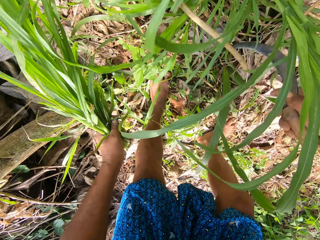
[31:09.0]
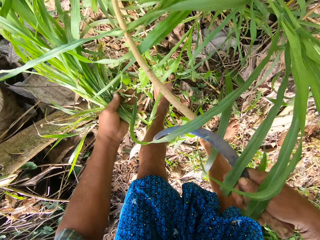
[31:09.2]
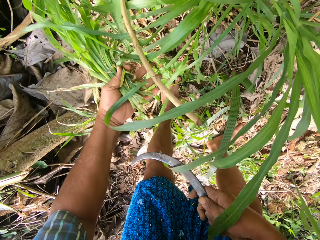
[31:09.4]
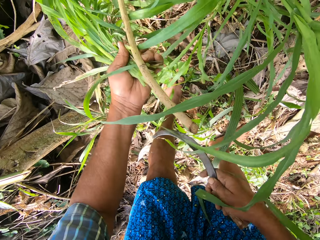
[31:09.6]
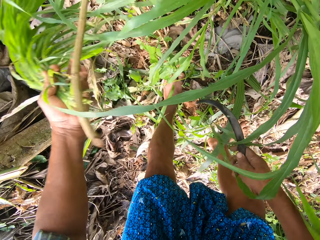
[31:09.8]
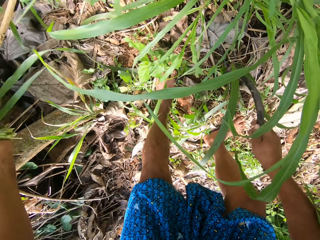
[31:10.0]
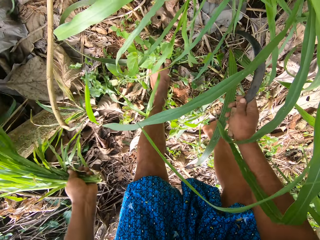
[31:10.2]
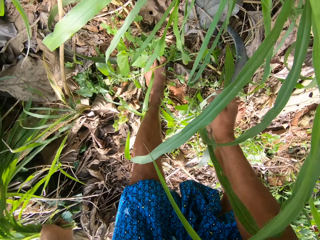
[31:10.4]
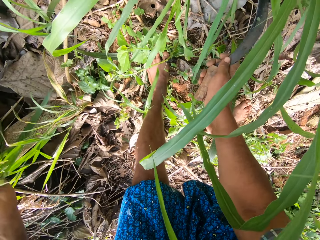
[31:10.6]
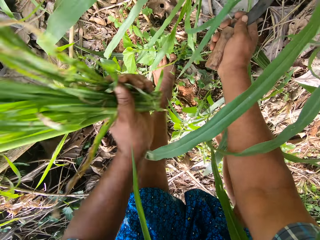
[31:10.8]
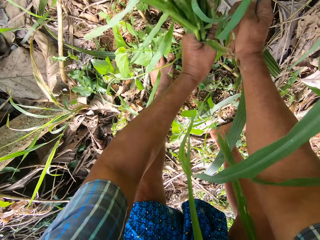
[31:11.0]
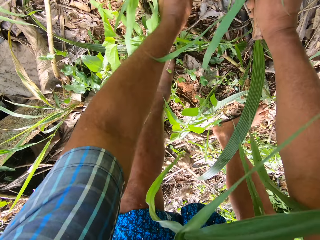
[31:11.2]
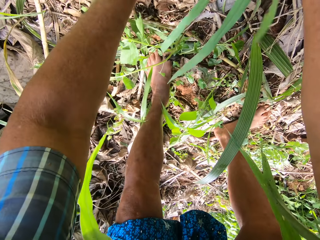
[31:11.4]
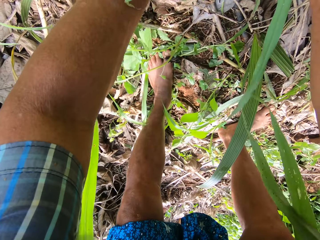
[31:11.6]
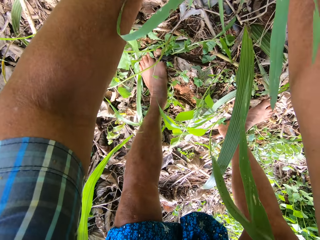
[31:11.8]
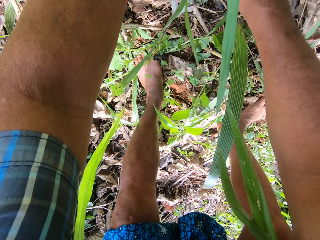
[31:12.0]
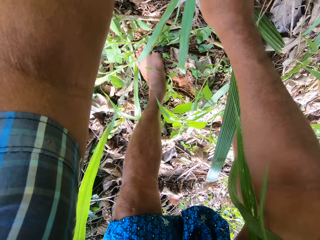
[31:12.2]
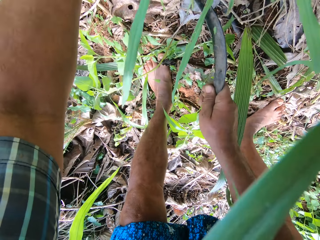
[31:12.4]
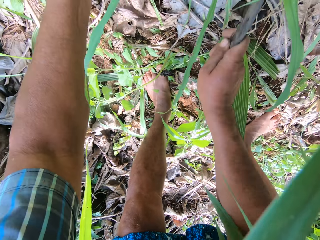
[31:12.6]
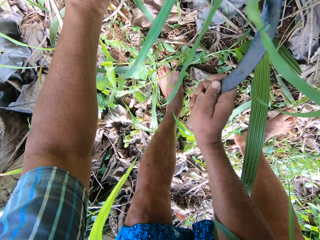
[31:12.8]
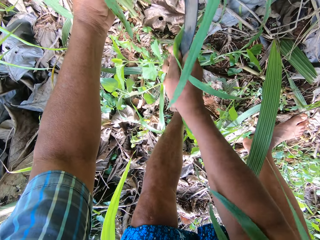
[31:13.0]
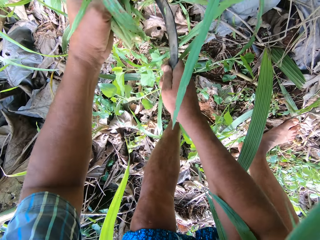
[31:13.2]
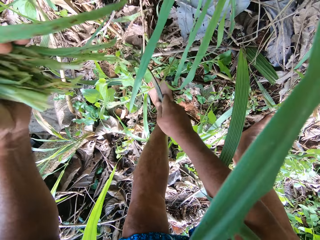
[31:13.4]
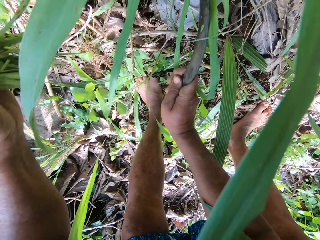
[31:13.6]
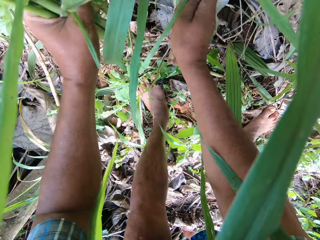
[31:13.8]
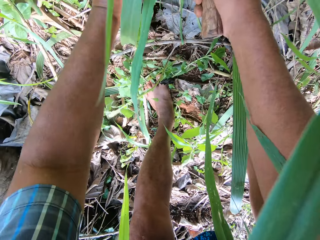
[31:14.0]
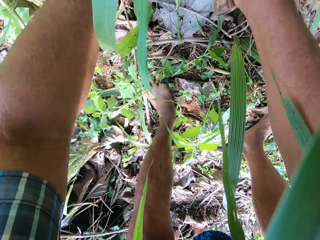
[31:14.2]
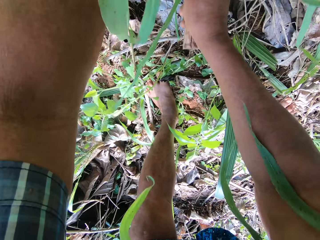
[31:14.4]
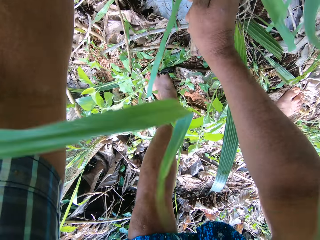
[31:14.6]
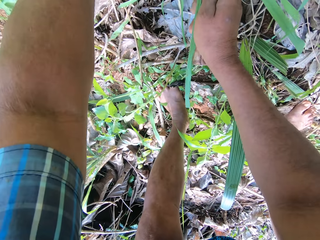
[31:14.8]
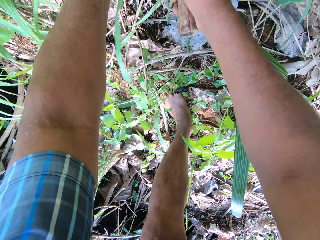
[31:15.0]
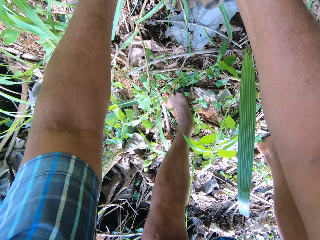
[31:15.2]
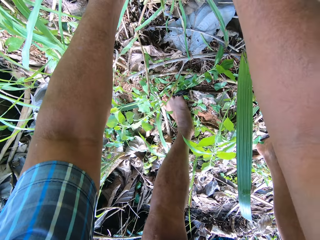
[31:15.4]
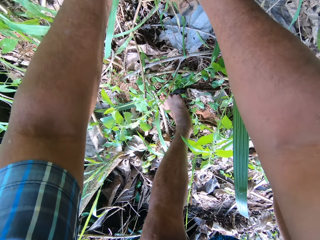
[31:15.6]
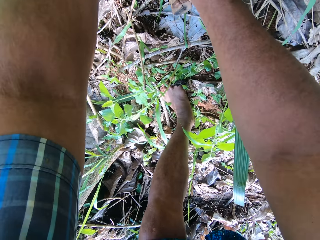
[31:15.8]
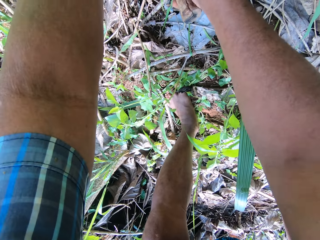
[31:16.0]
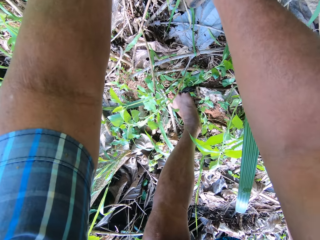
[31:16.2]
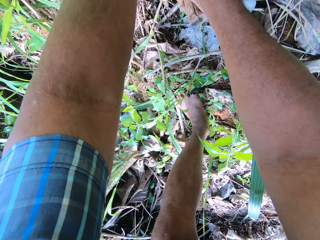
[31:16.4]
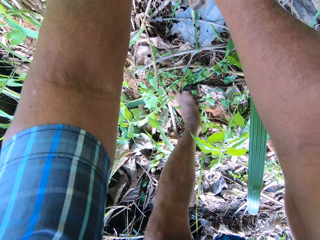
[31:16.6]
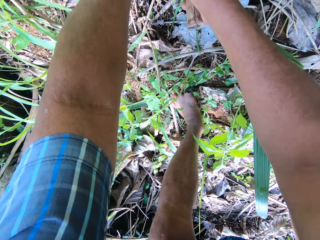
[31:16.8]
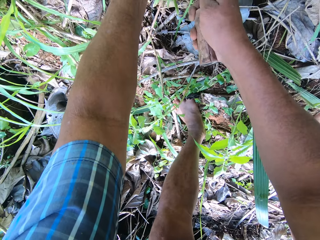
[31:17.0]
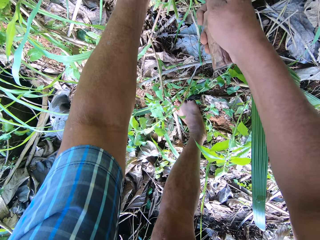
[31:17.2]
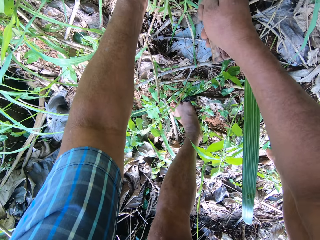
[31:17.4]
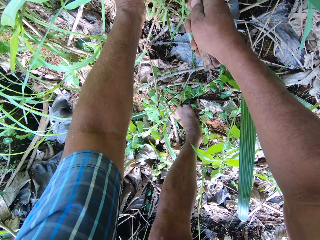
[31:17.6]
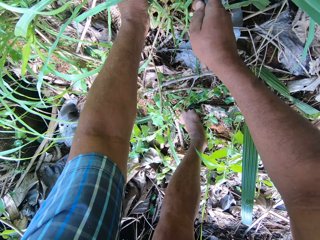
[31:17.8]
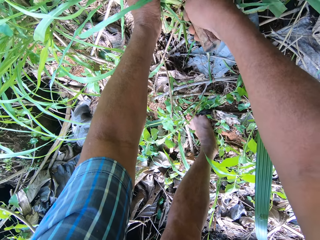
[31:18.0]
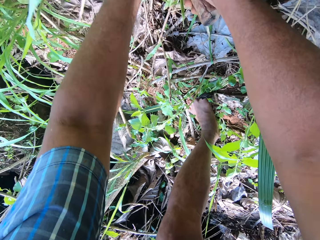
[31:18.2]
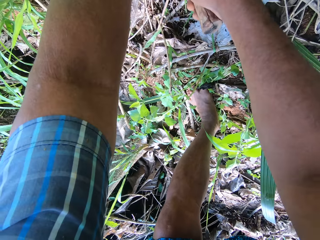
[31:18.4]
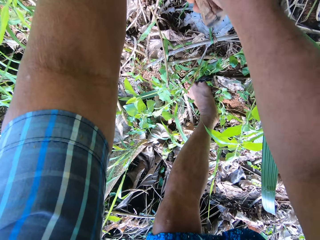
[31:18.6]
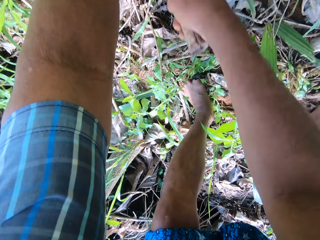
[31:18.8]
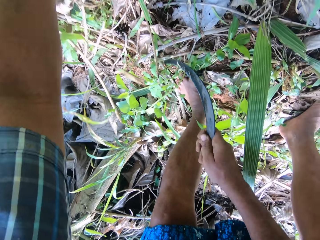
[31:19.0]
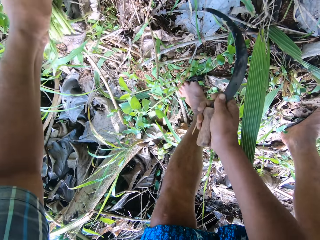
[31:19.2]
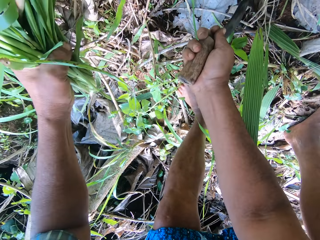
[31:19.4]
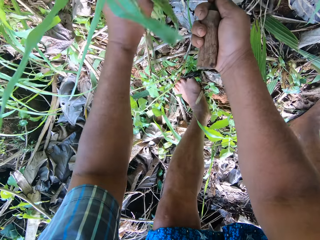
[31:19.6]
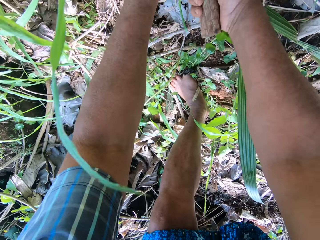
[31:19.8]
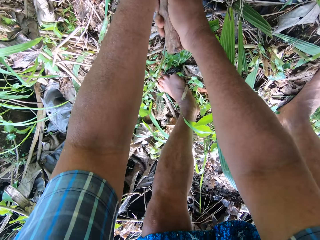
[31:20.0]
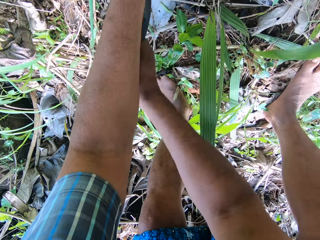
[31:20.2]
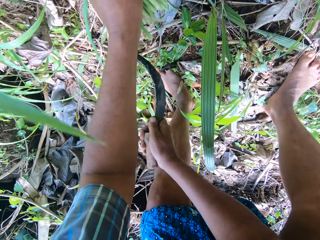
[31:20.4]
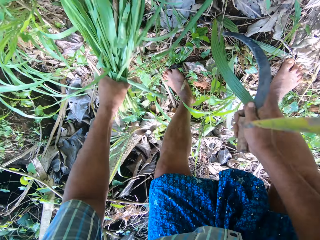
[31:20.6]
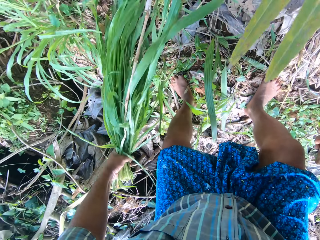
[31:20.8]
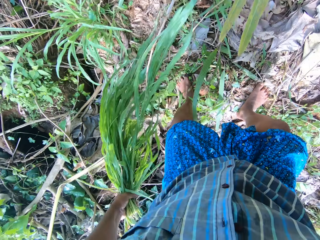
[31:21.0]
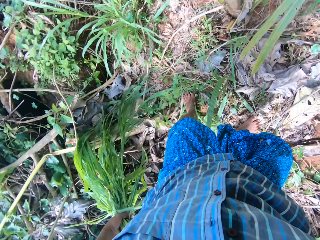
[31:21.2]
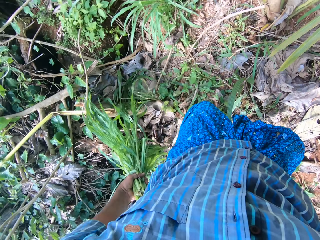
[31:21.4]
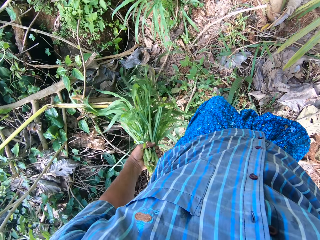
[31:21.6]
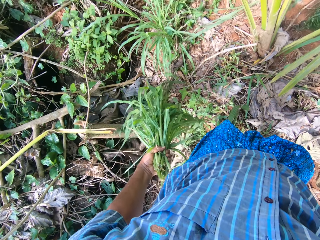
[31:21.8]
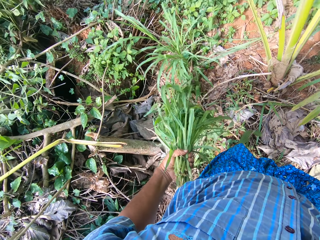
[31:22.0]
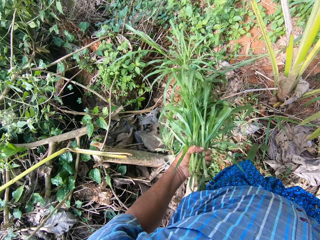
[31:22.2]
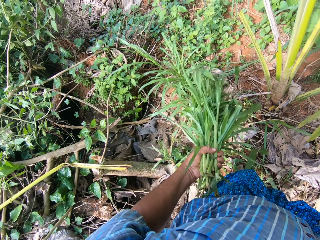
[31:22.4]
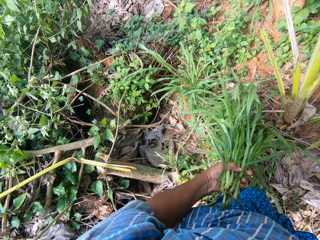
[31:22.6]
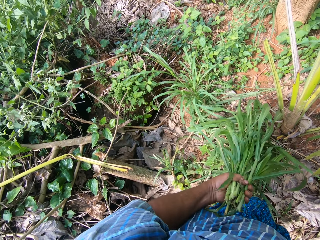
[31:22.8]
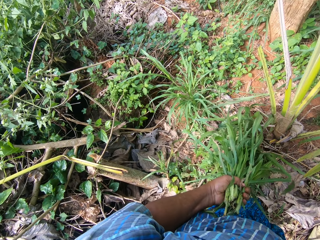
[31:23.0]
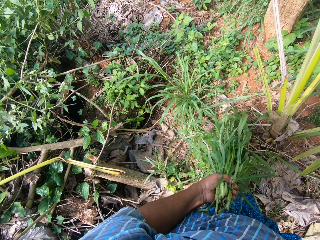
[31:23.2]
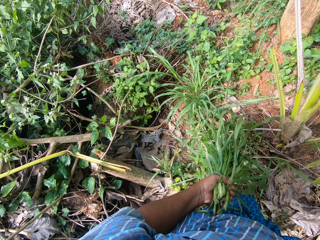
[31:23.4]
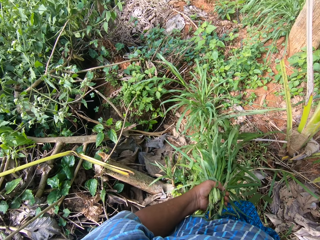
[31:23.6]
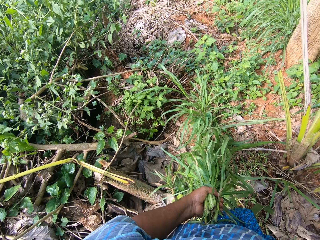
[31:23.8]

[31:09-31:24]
The camera wearer raises up a stick on the ground with the knife. He holds the stick with a hand. He throws away the stick with his left hand. He weeds some grasses with the knife. He holds napiergrass with a hand.

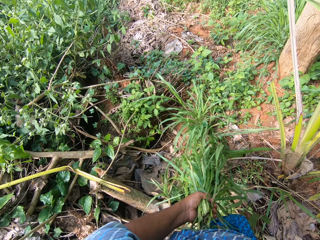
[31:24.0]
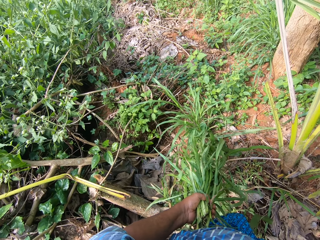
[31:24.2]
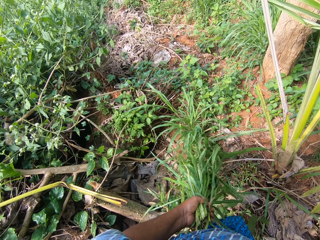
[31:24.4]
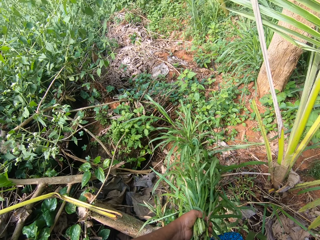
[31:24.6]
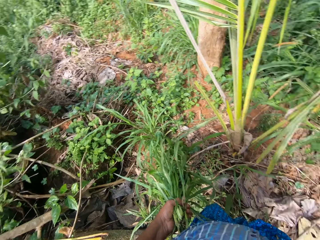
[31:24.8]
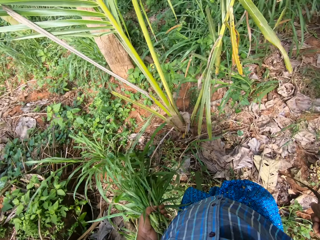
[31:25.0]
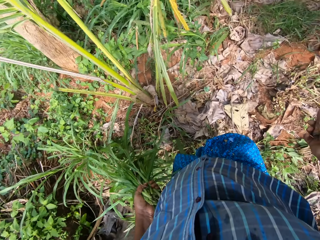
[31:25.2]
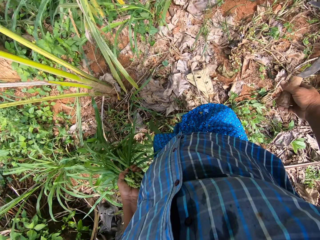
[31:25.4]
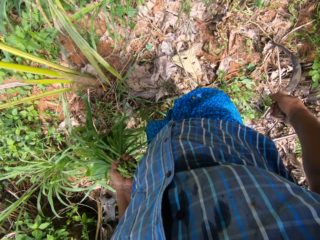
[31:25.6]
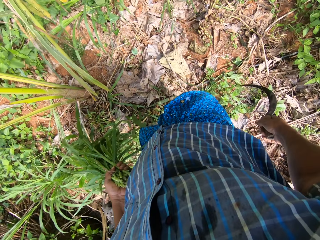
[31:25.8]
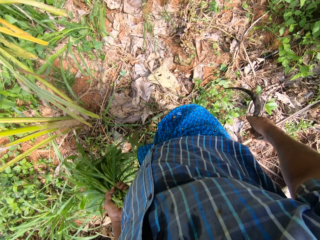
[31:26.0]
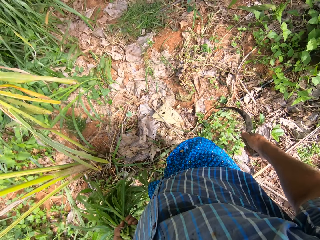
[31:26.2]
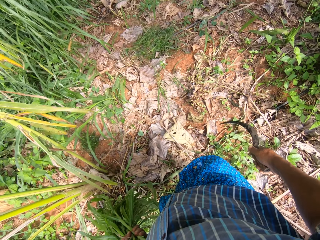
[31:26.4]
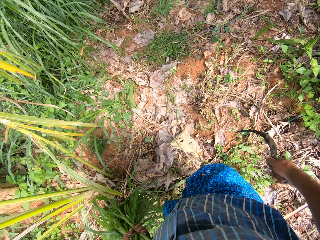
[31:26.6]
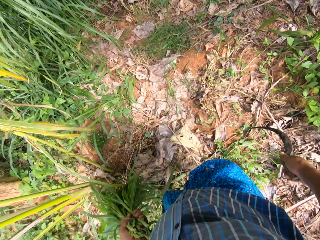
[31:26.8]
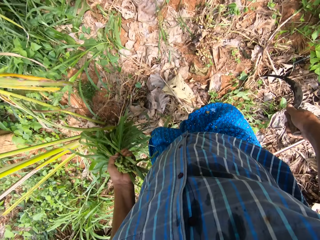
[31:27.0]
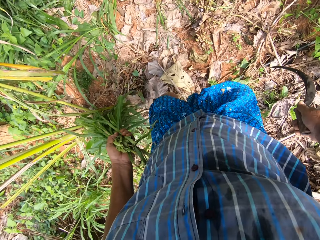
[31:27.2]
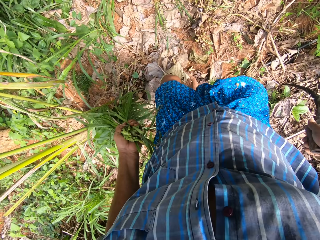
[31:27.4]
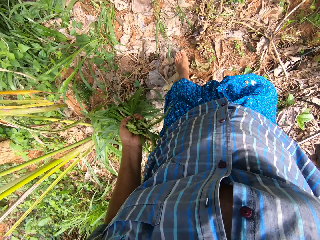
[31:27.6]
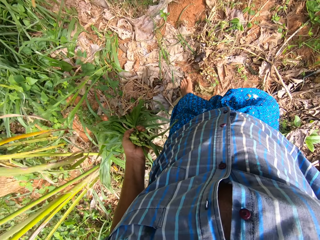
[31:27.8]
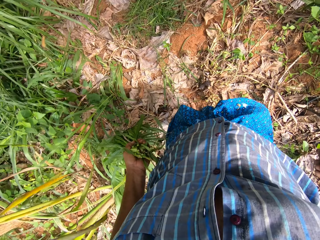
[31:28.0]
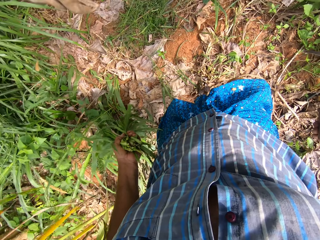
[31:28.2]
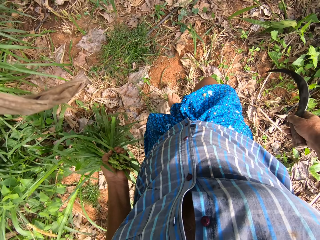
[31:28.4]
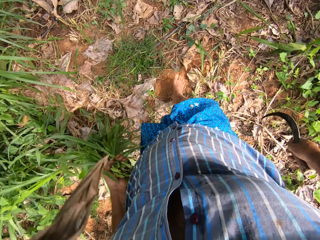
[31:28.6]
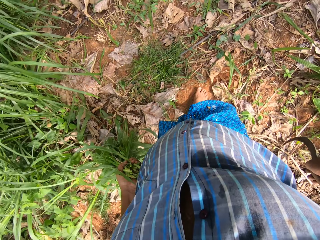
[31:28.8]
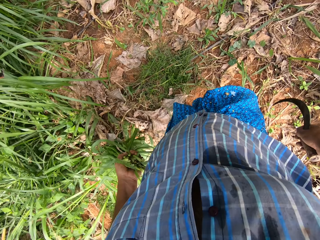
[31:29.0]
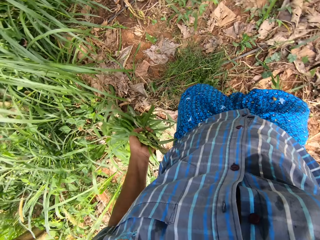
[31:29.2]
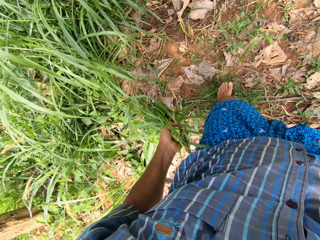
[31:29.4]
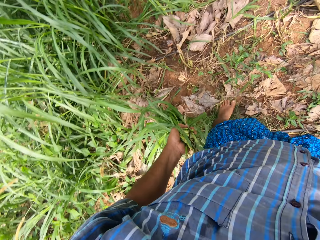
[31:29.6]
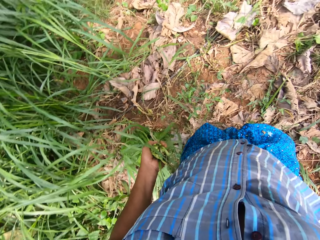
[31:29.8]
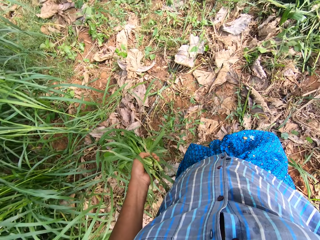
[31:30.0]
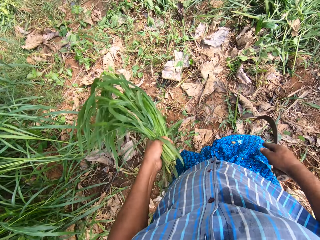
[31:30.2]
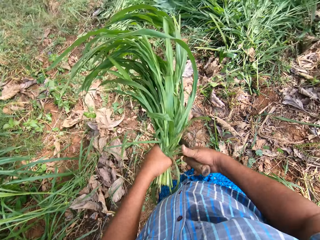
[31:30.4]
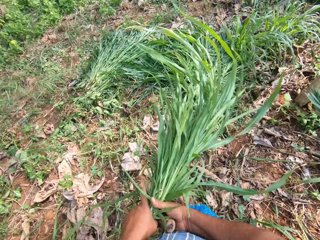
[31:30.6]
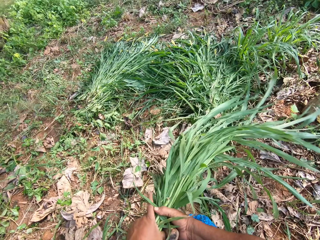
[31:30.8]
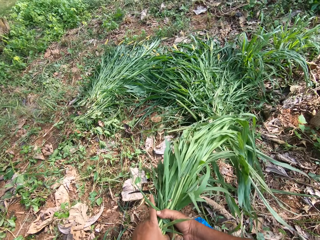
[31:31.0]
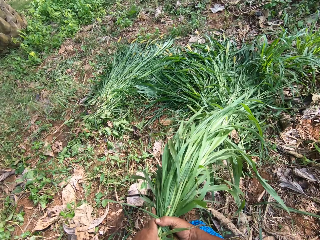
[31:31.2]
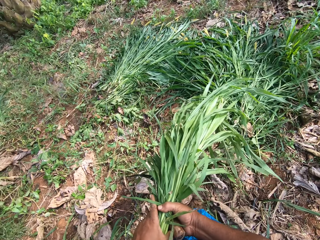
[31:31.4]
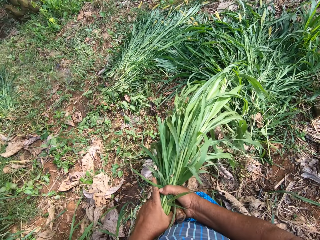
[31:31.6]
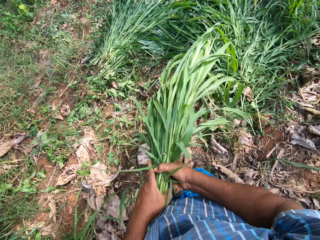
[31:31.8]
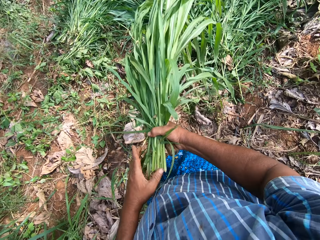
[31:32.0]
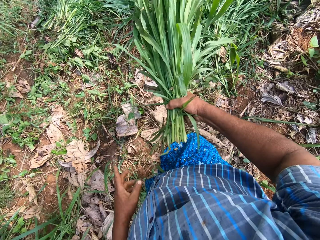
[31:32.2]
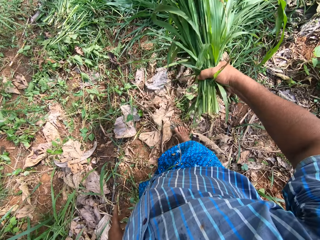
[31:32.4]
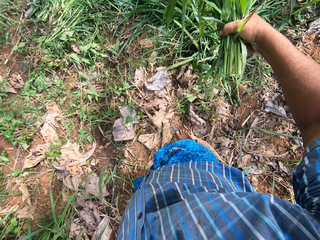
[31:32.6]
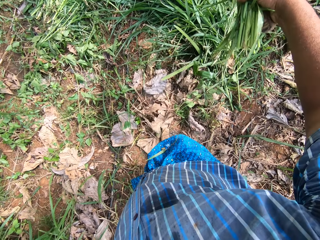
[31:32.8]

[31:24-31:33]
The camera wearer passes the grasses to his right hand. He drops the grasses on the pile of grasses on the ground.
